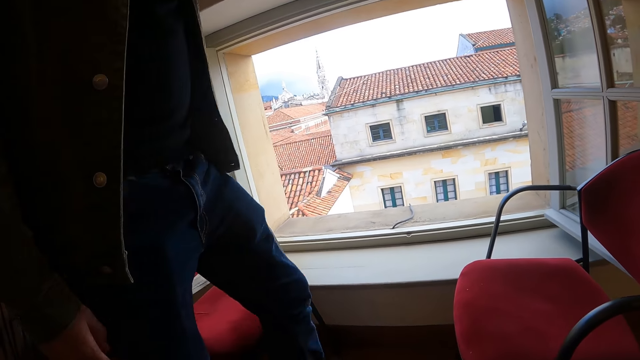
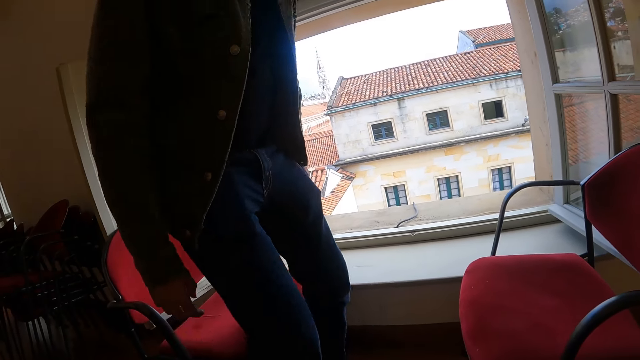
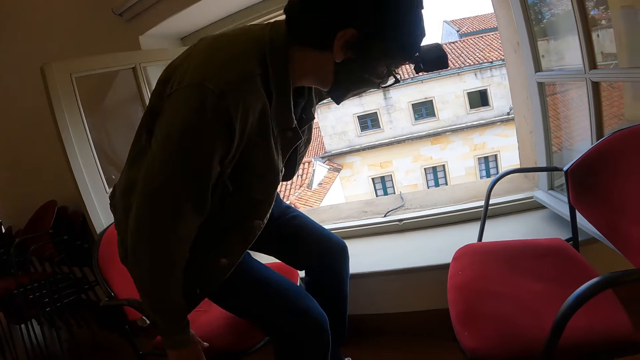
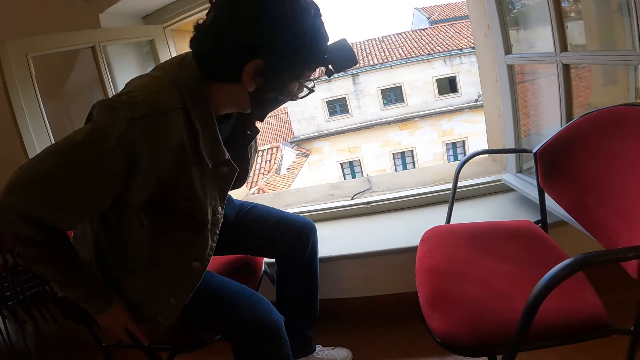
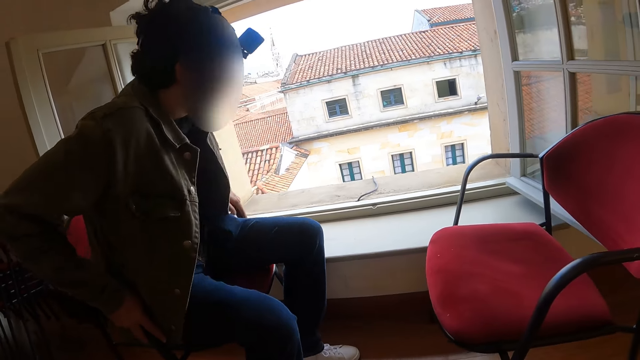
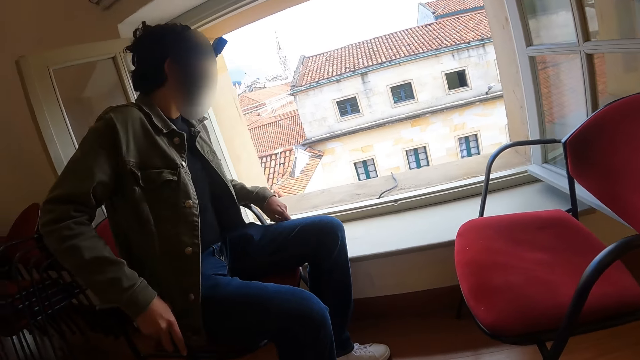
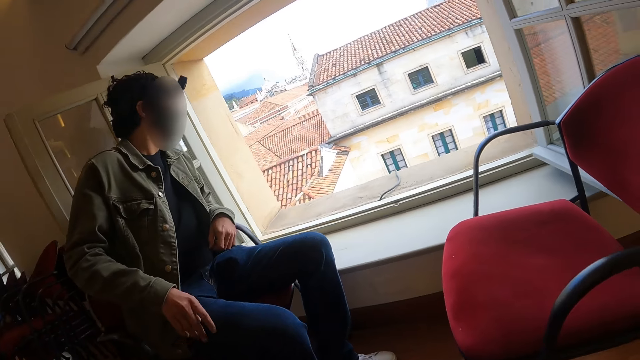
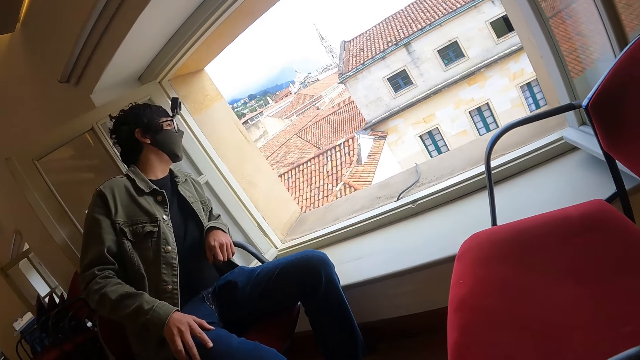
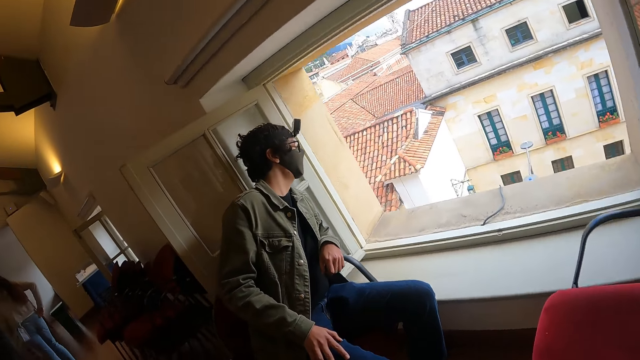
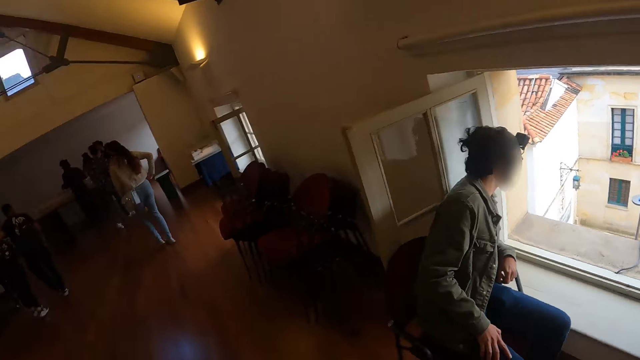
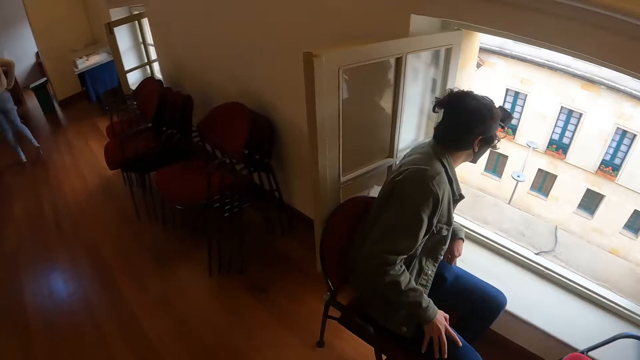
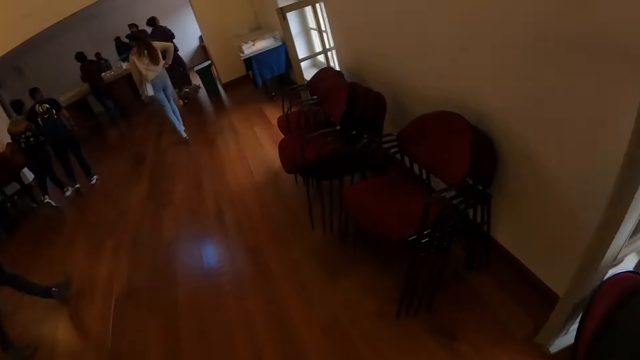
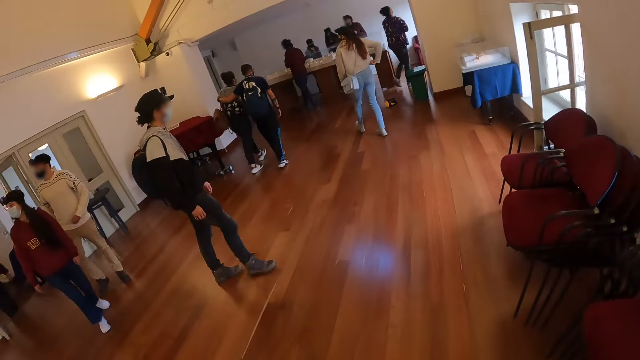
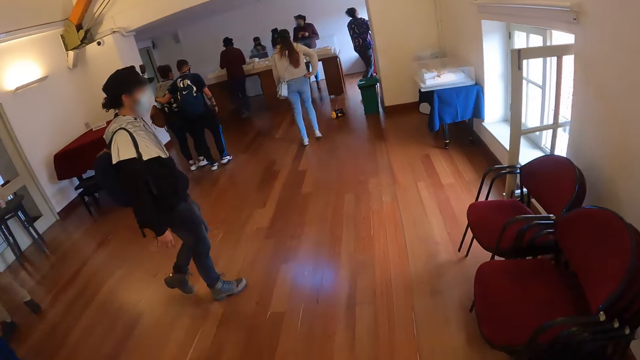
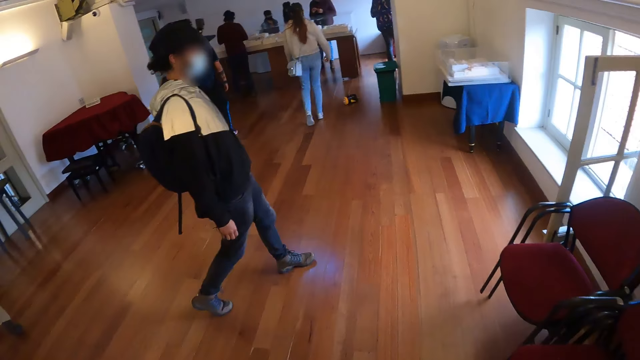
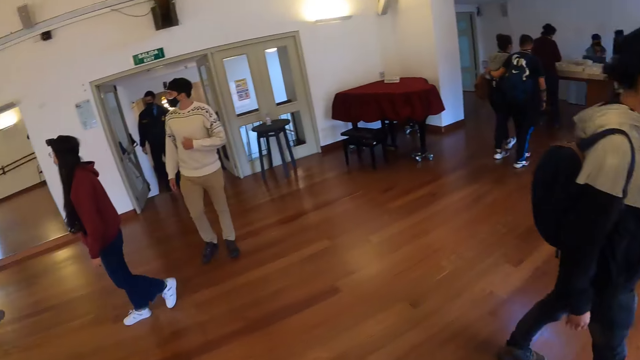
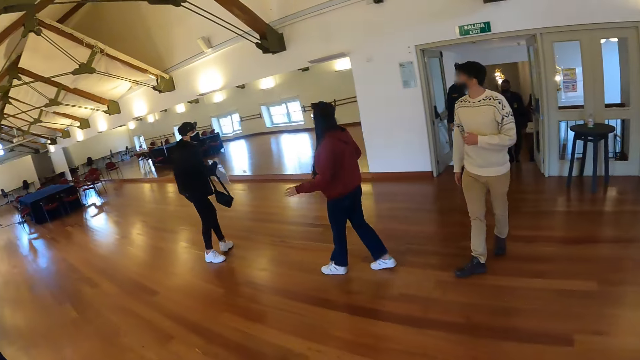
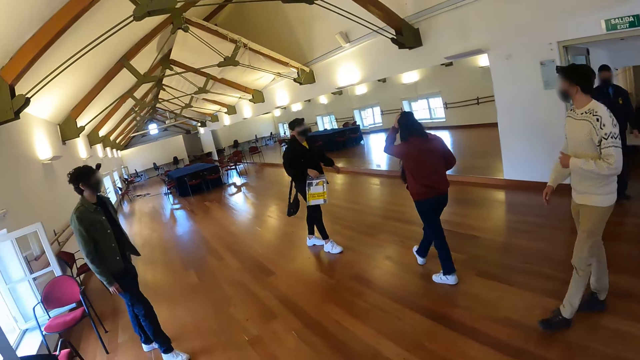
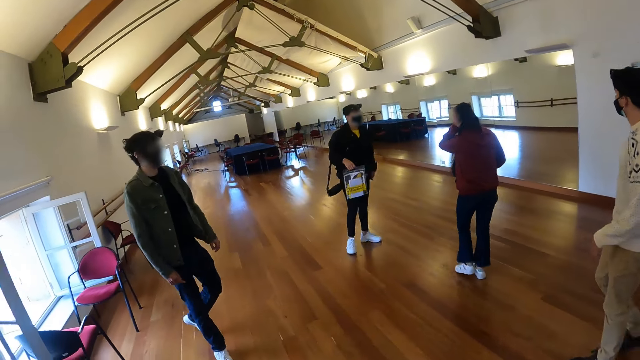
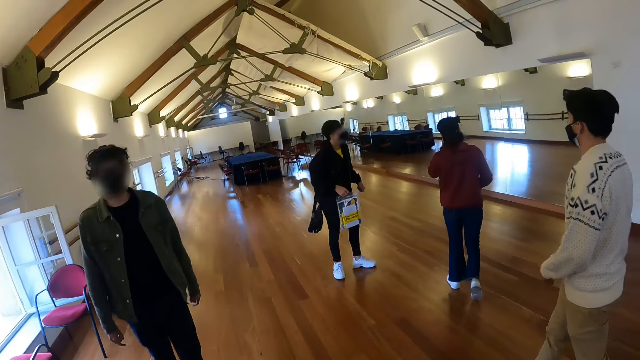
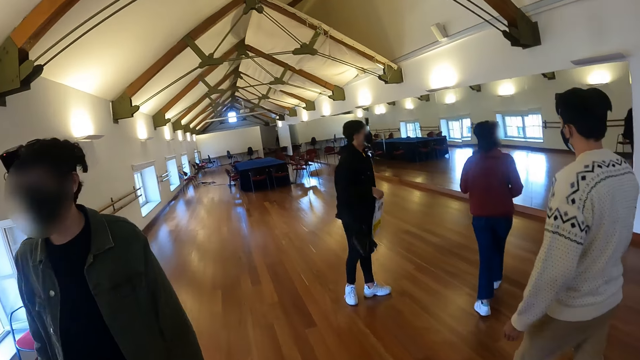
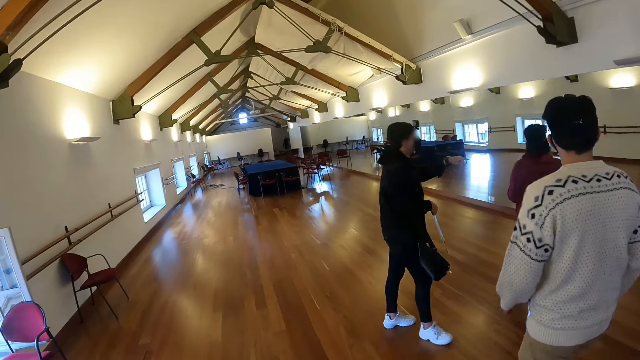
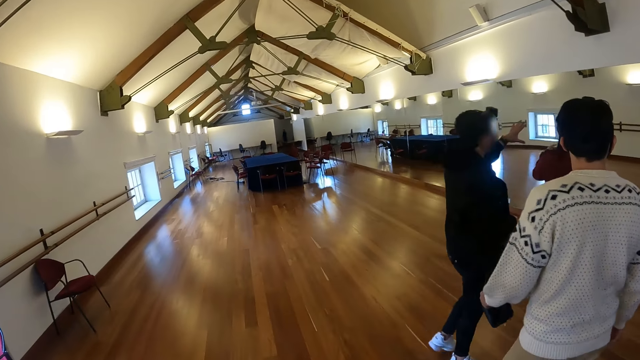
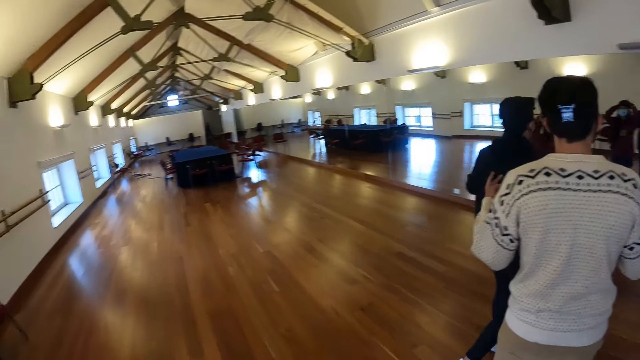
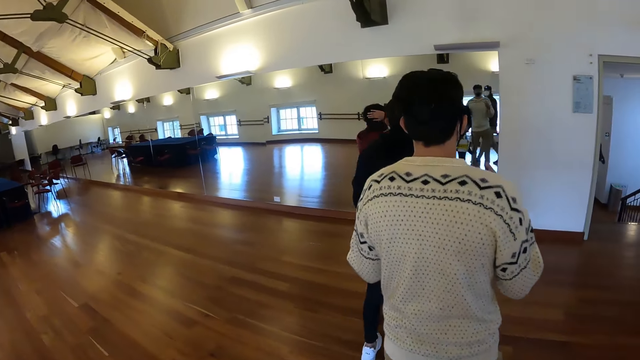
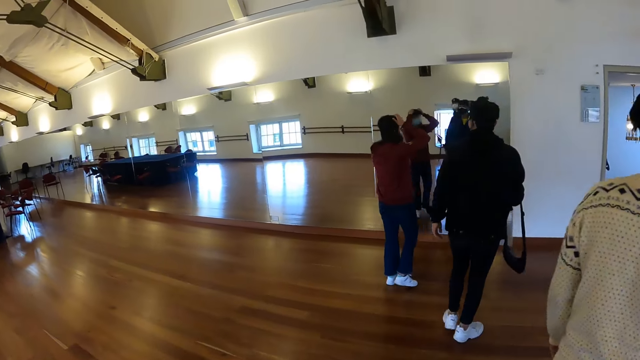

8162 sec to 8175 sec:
The camera wearer walks around the building. They turn around. They walk around the building.

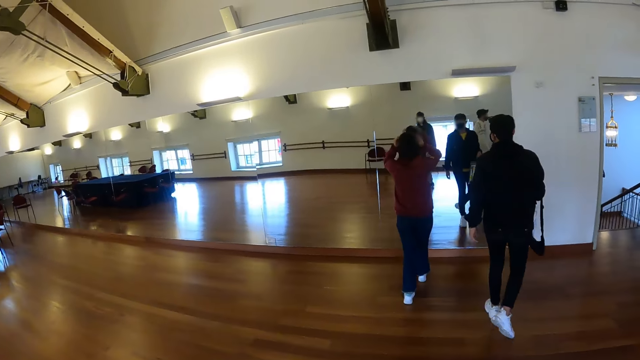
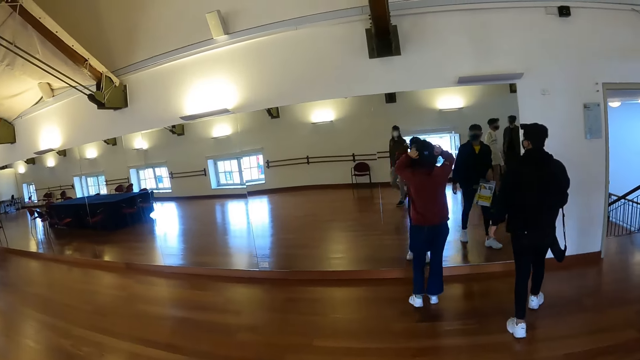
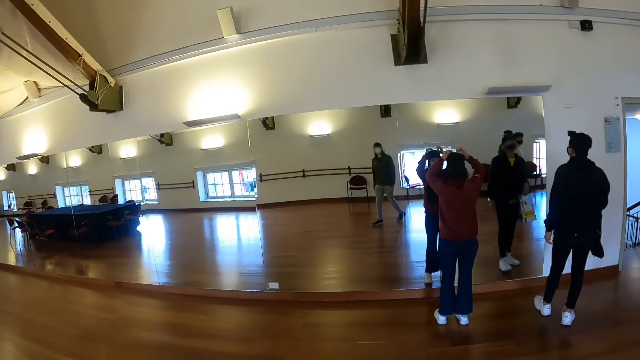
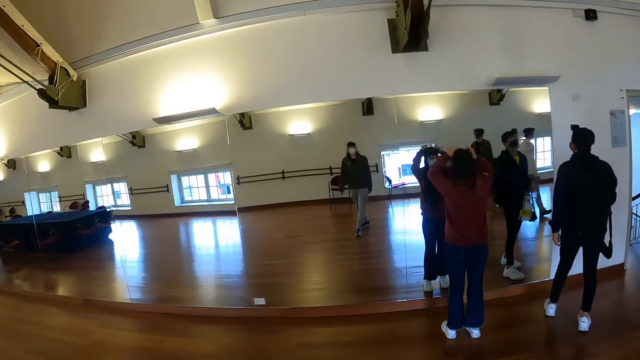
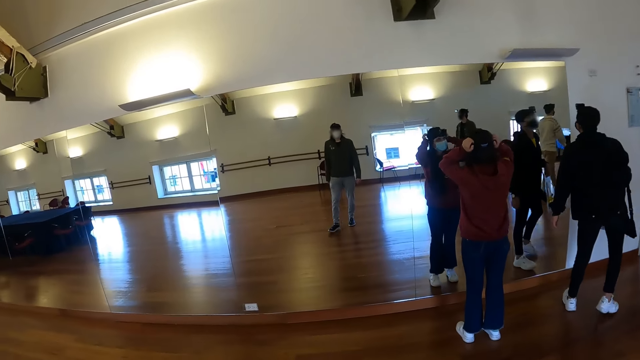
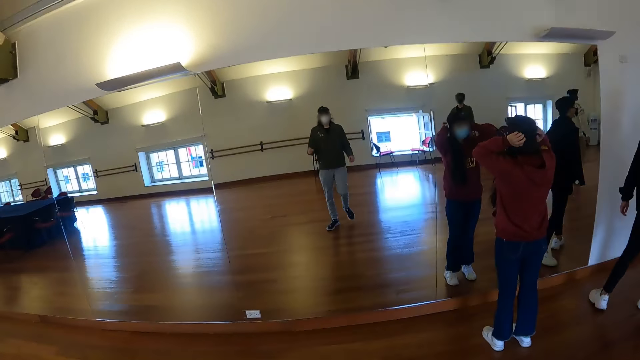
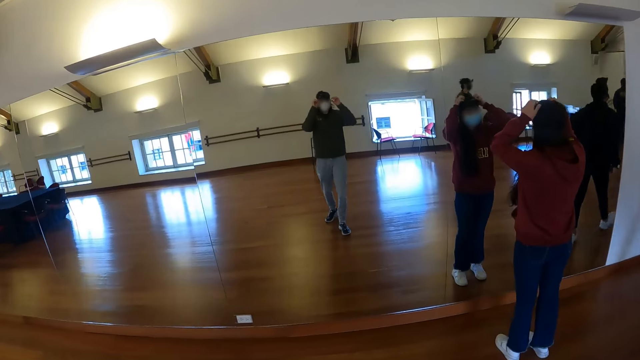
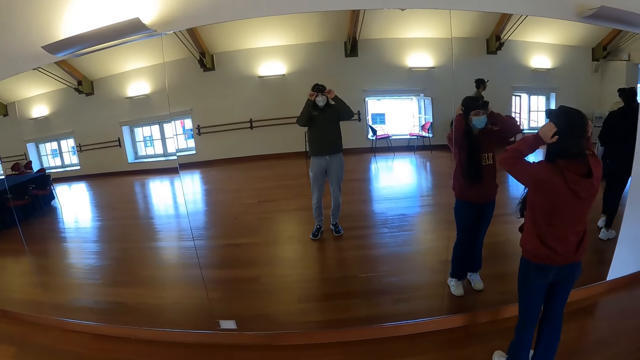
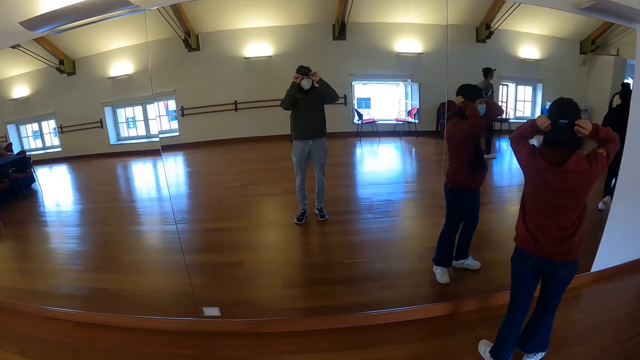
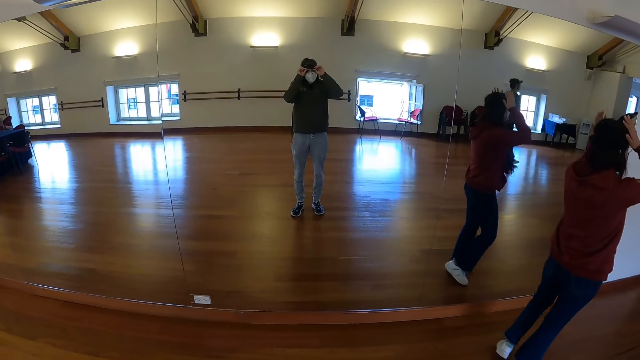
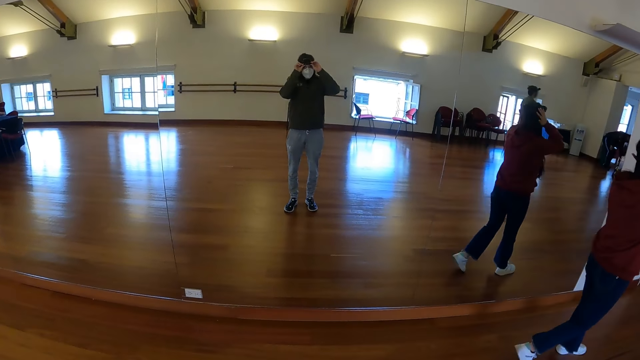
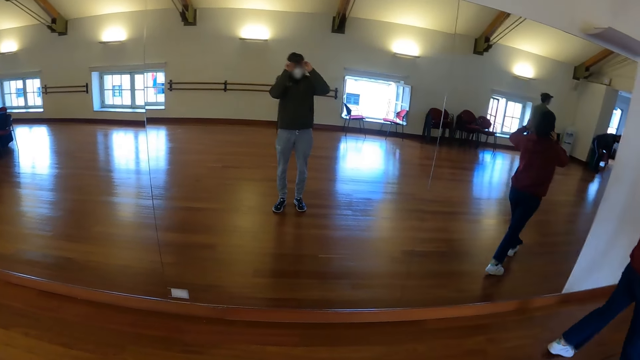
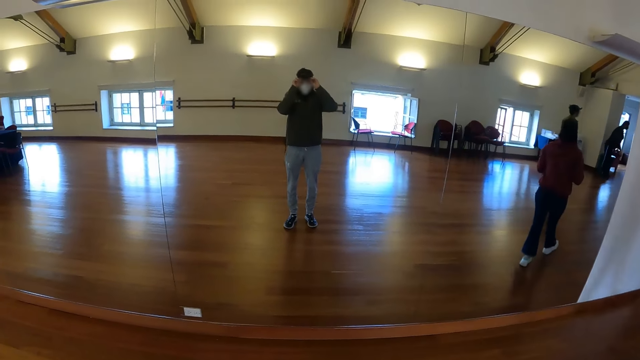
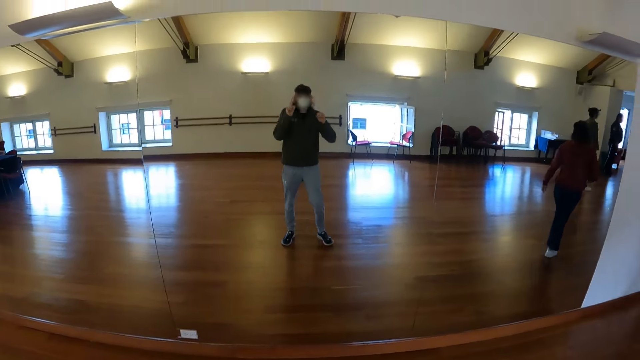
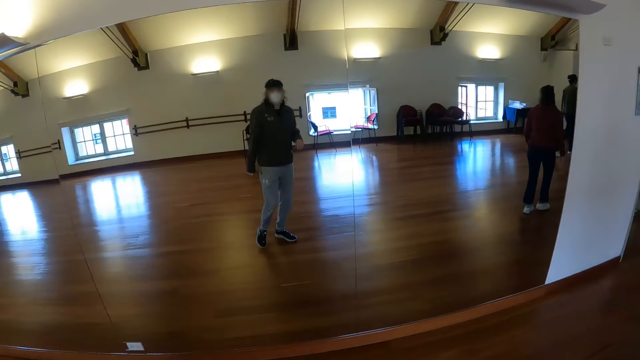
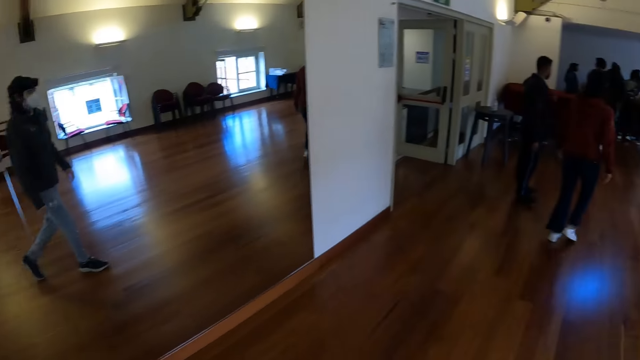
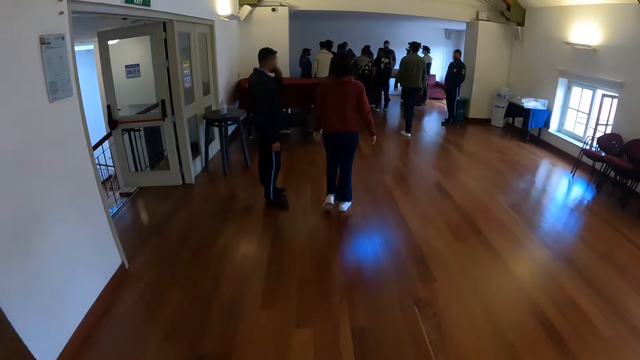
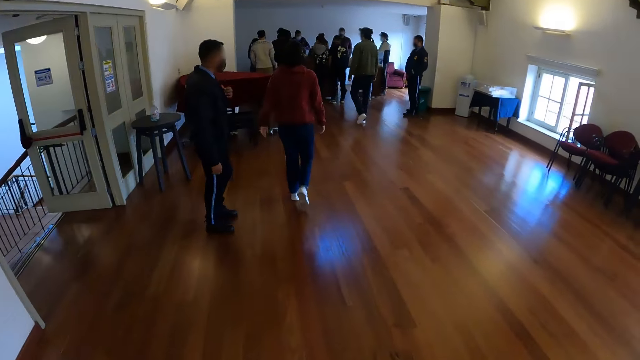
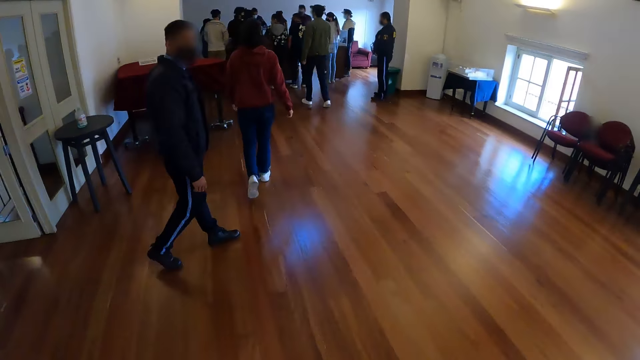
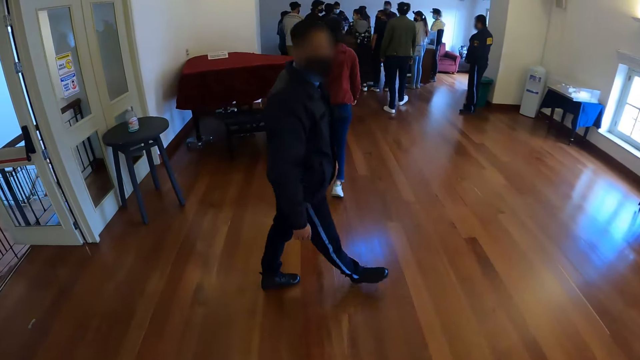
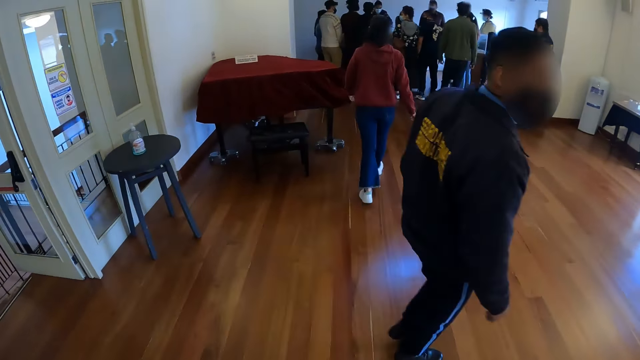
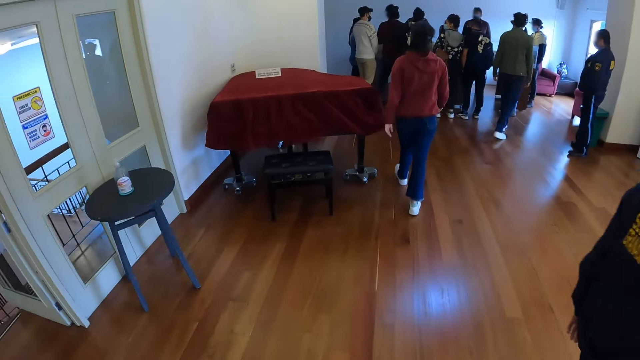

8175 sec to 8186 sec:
The camera wearer adjusts the camera. They look at the mirror. They walk around the building.
